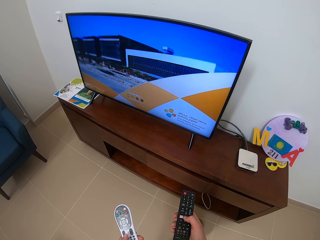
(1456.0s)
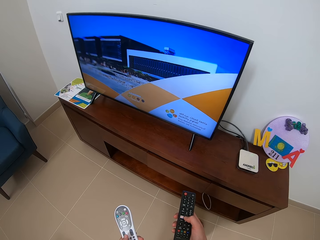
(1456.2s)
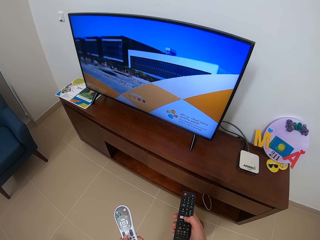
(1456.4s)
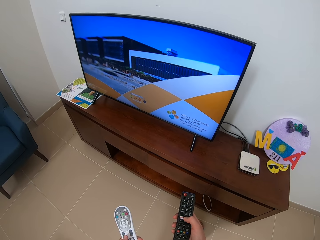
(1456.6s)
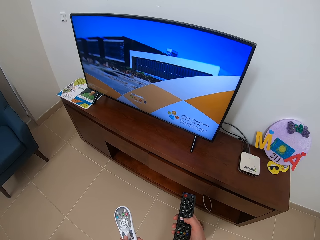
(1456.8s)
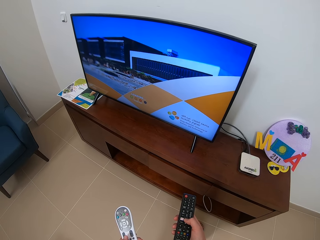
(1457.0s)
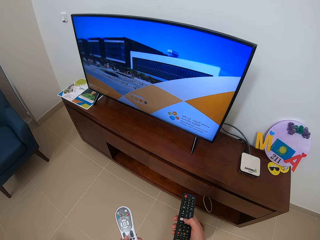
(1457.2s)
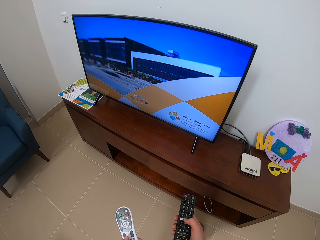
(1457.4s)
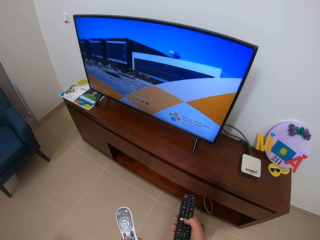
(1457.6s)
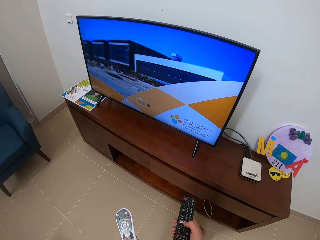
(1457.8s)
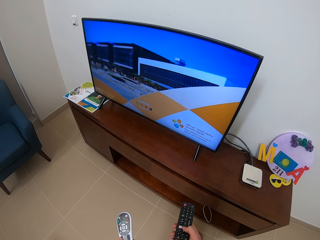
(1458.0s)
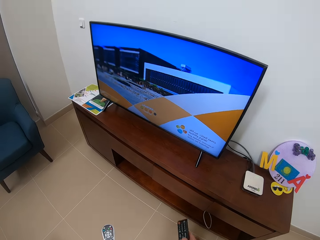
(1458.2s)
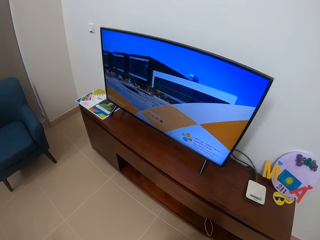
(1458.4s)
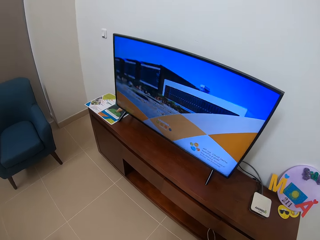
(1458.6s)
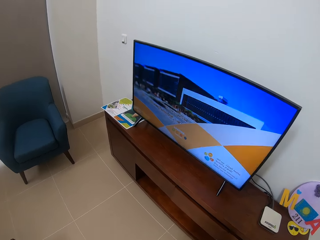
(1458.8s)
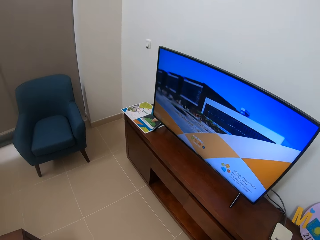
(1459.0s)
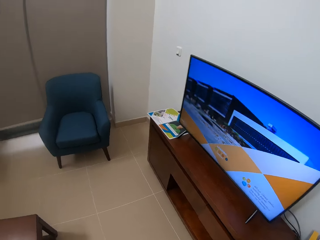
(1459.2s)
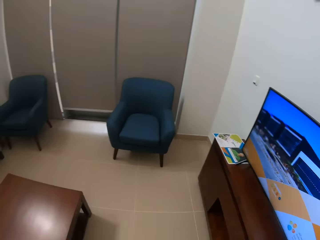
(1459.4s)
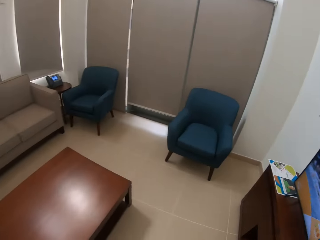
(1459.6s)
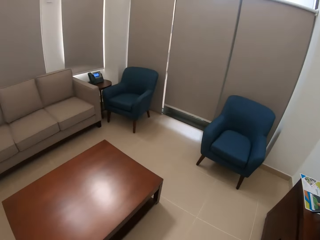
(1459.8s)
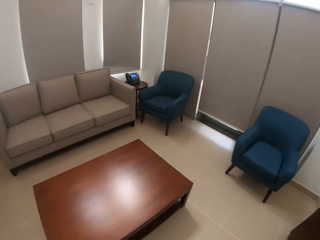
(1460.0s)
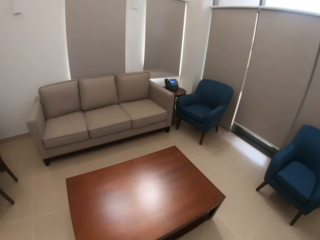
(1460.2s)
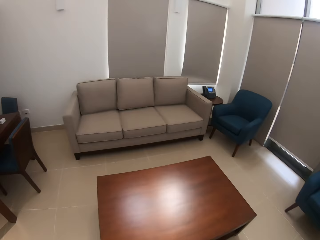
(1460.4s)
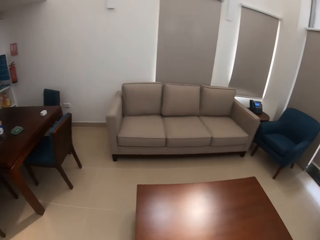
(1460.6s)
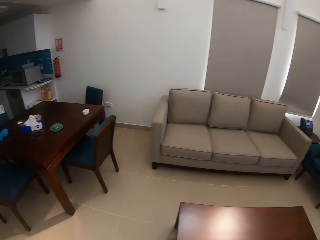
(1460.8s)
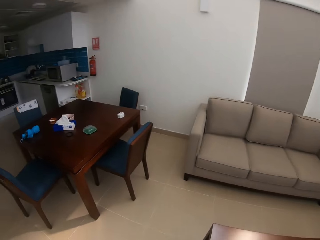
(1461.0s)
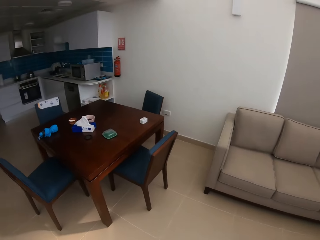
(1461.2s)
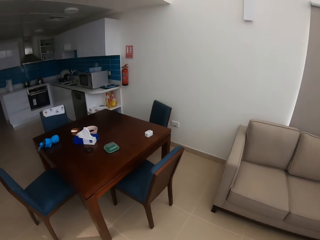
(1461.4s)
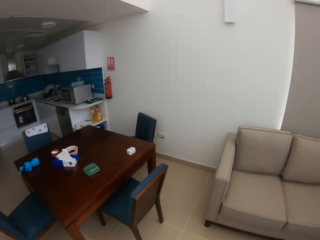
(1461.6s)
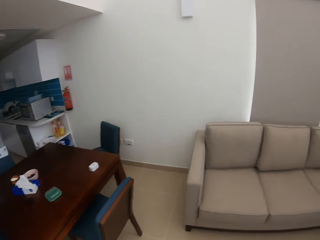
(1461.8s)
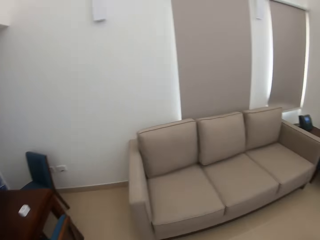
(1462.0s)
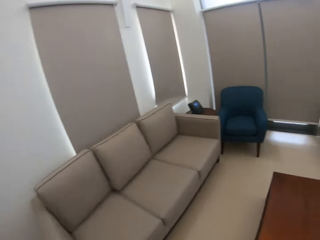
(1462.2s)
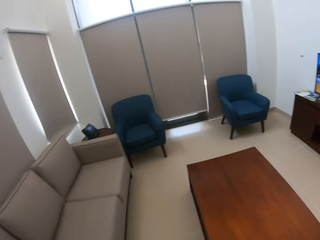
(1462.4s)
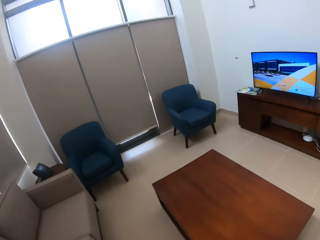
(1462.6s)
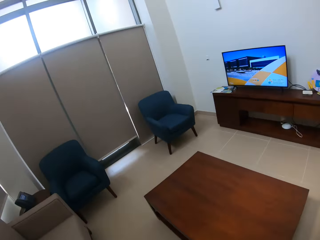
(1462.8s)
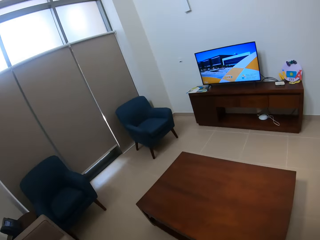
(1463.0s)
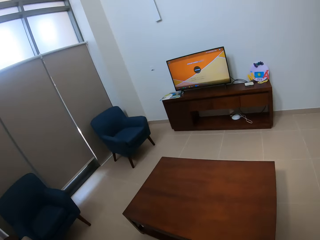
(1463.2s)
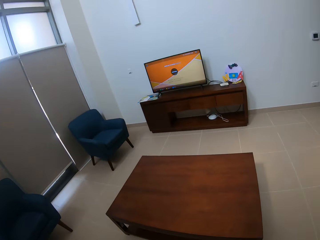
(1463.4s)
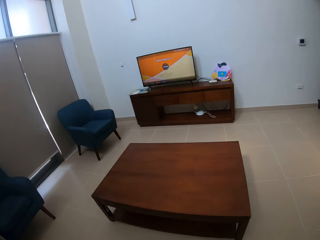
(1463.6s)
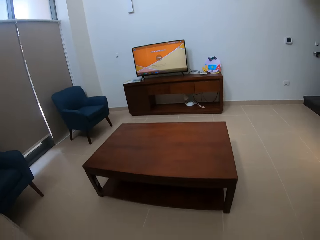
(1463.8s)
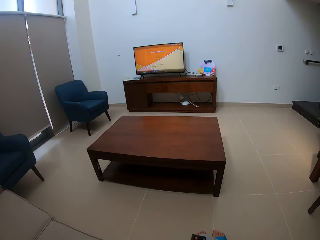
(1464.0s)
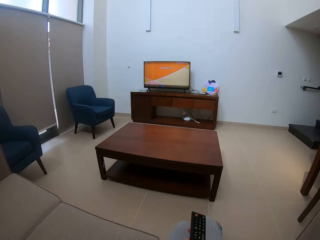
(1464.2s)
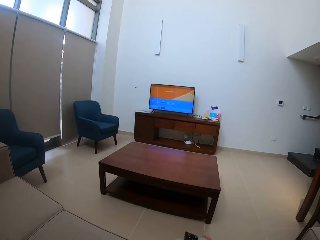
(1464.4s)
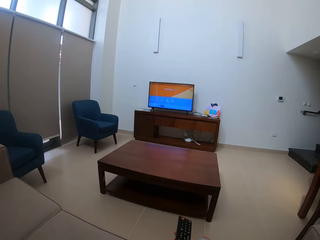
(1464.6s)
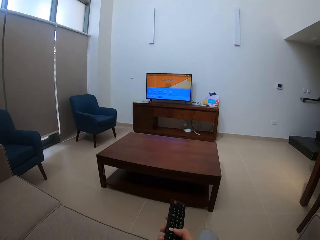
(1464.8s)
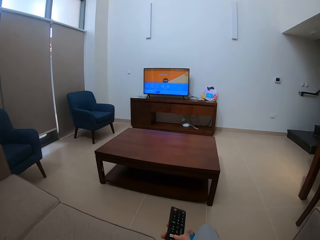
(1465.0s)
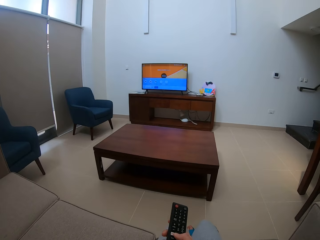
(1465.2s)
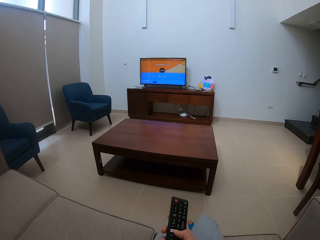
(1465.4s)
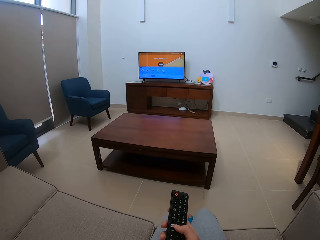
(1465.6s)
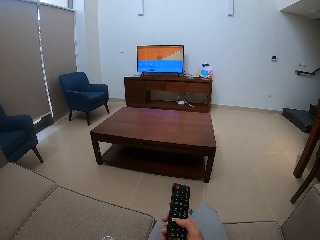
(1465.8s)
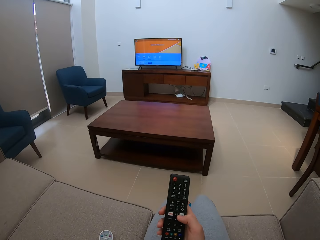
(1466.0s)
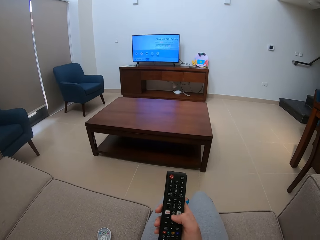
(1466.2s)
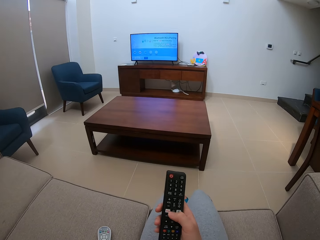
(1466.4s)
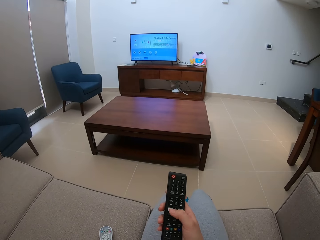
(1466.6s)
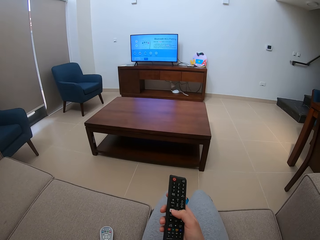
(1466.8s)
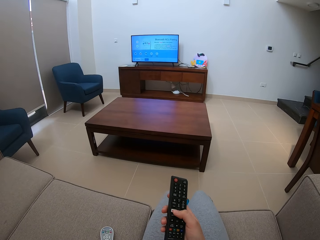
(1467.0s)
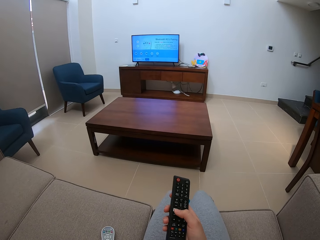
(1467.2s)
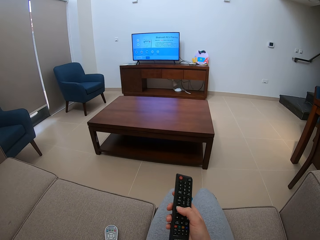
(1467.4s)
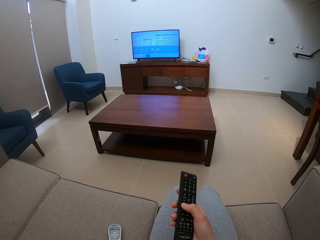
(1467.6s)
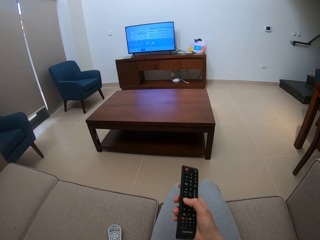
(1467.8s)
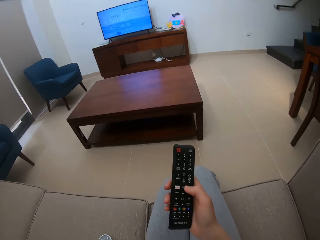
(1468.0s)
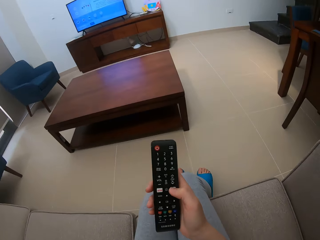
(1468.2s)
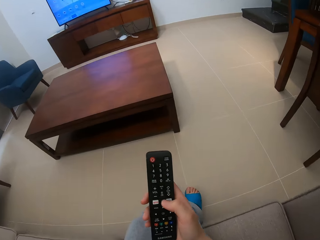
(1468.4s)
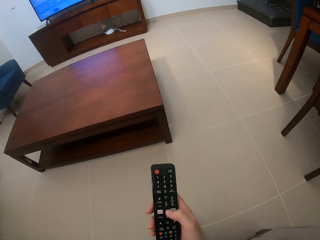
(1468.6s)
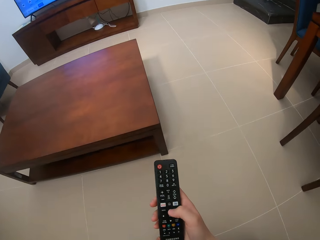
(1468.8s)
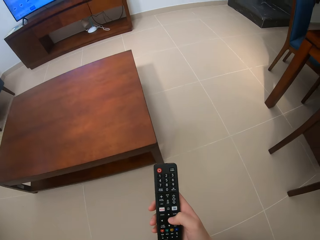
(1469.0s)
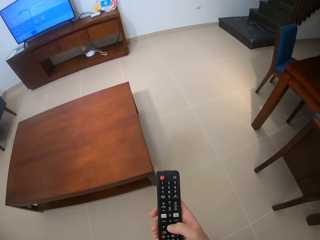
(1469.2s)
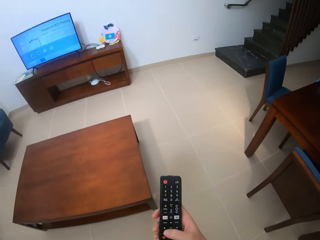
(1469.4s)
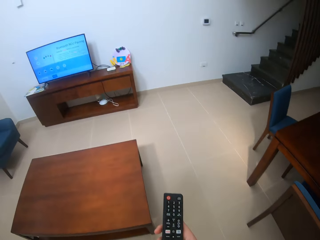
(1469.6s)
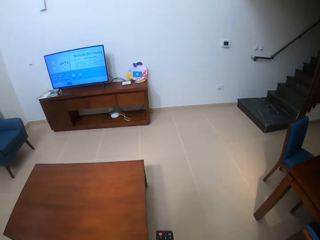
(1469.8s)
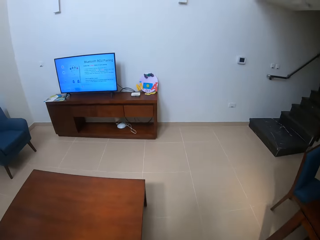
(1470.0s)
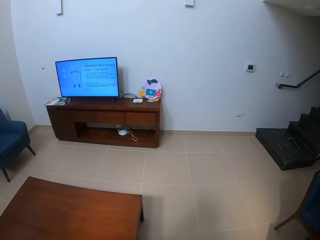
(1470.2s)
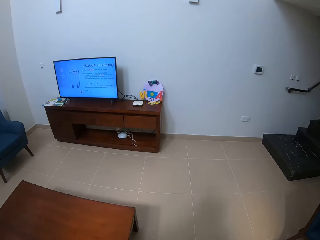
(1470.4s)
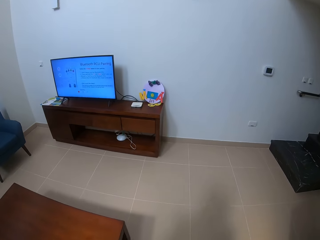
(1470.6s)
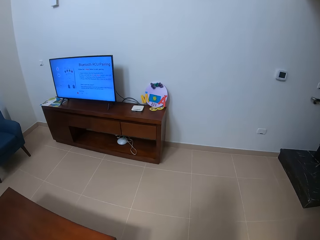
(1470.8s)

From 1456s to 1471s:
The camera wearer walks towards the couch. They sit on the couch. They scroll the black remote.

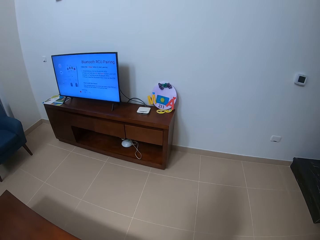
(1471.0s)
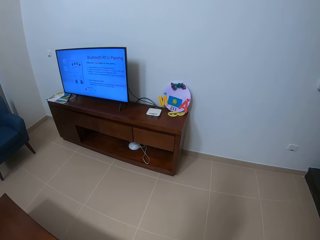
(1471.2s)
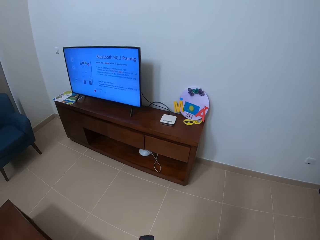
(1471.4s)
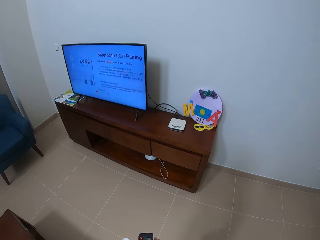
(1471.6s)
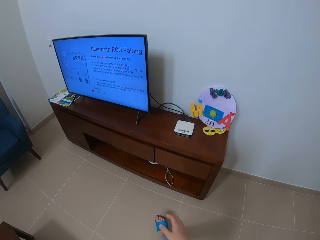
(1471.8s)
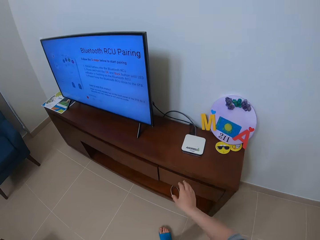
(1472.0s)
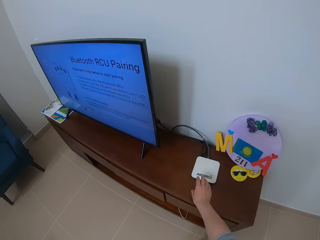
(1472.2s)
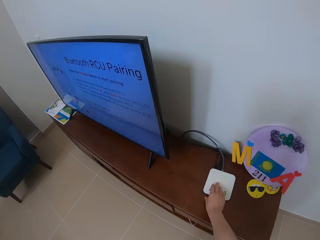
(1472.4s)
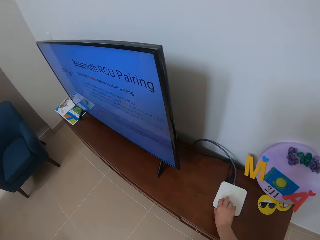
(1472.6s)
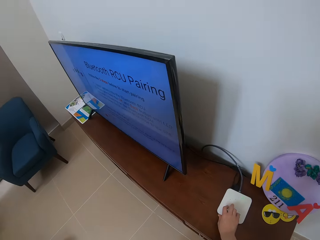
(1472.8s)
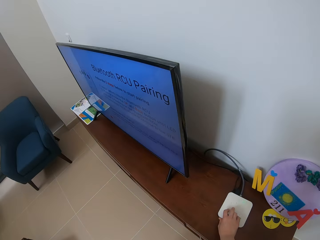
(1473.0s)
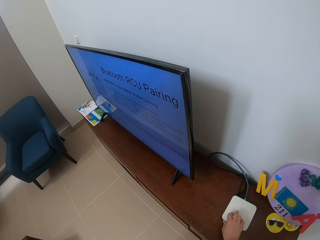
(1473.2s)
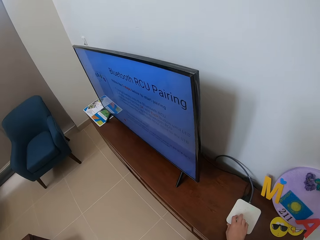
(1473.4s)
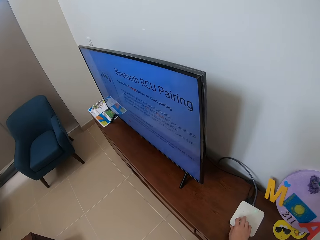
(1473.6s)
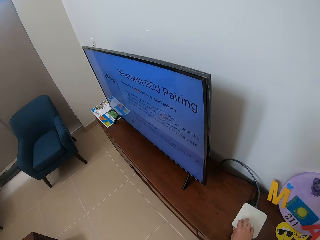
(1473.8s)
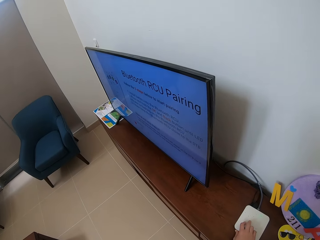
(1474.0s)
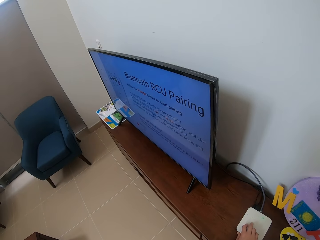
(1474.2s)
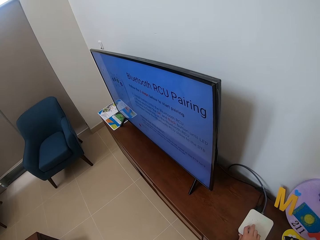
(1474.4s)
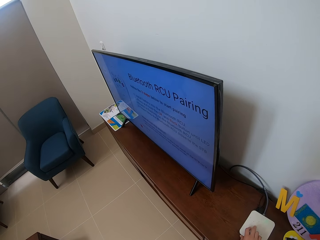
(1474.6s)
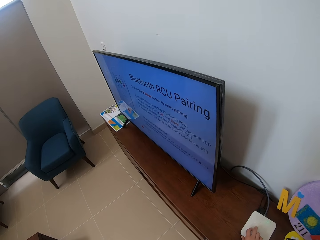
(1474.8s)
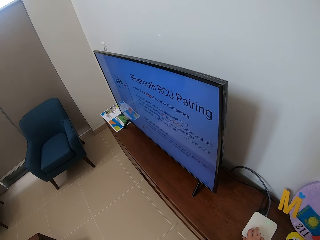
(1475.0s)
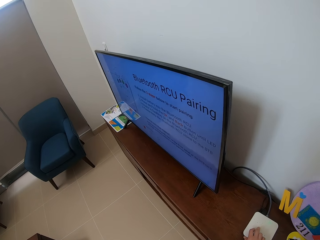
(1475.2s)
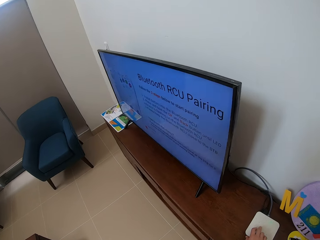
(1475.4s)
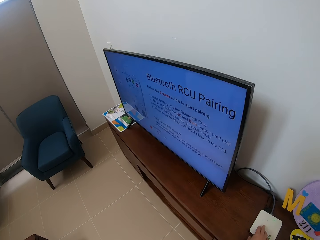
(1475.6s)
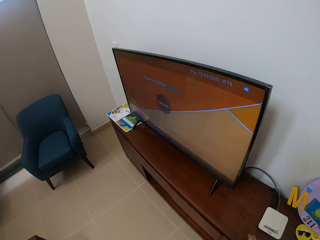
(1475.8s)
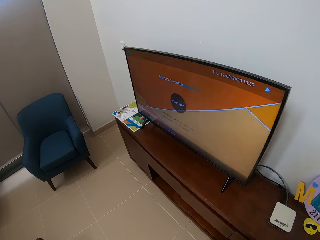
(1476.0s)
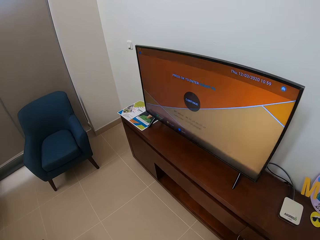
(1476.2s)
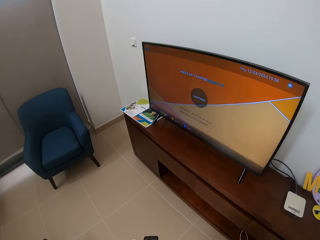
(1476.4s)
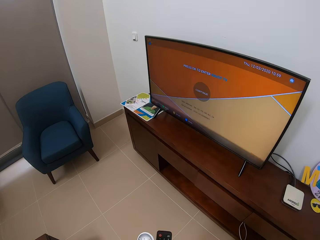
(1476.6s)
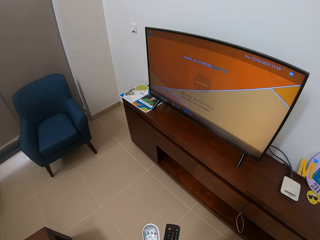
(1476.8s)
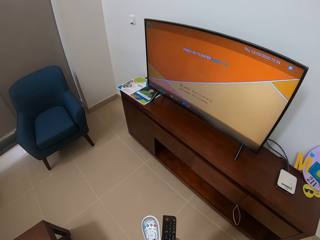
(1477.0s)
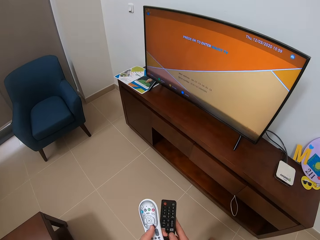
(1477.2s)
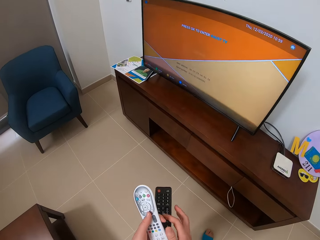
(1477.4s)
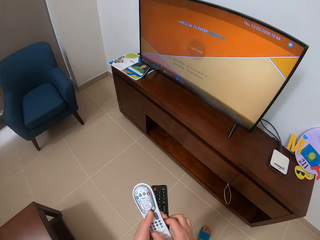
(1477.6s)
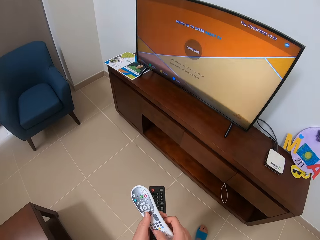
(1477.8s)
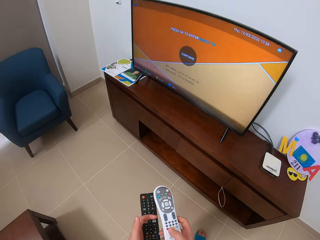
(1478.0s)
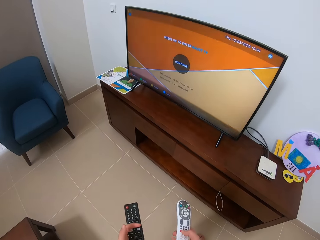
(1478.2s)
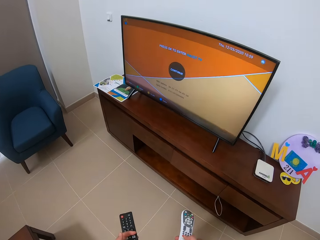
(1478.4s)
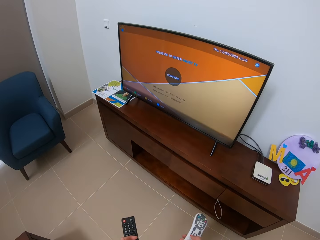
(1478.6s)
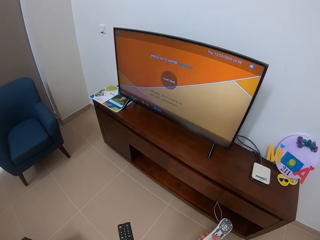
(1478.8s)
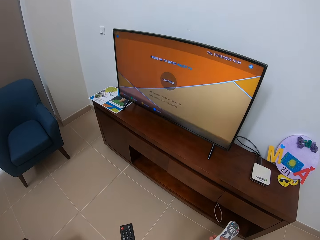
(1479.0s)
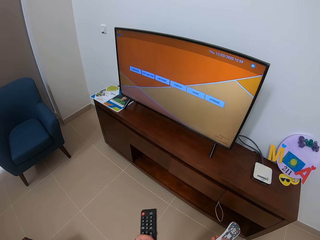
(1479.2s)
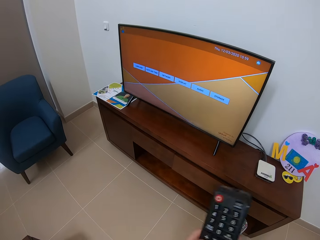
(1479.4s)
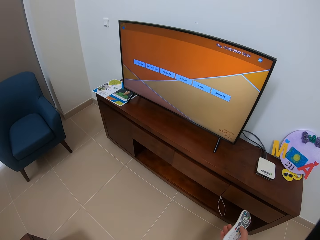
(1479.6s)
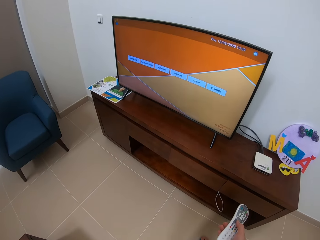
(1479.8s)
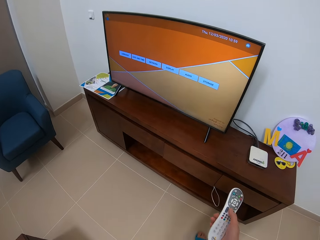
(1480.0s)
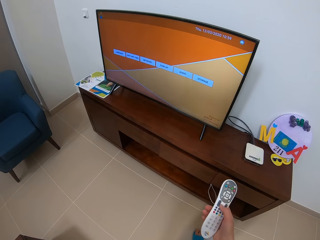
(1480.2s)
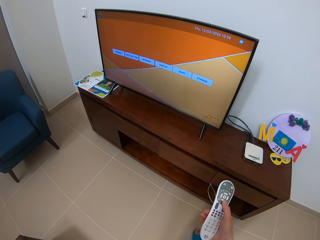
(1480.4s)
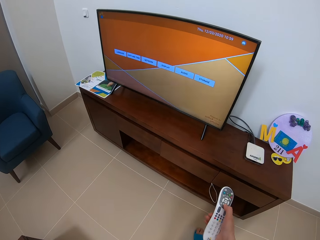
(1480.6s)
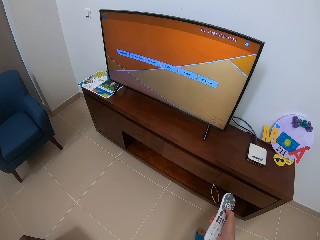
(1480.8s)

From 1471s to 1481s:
The camera wearer holds something with the right hand. They press the Wi-Fi cable. They press the television remote.
